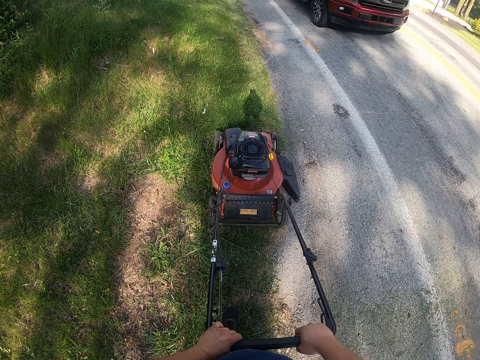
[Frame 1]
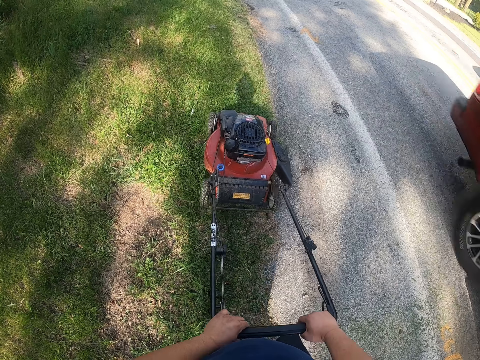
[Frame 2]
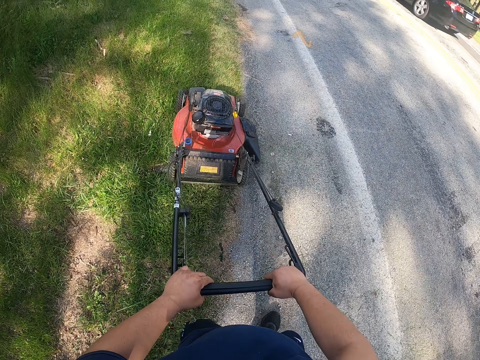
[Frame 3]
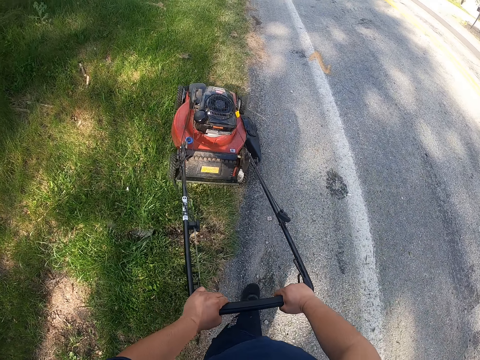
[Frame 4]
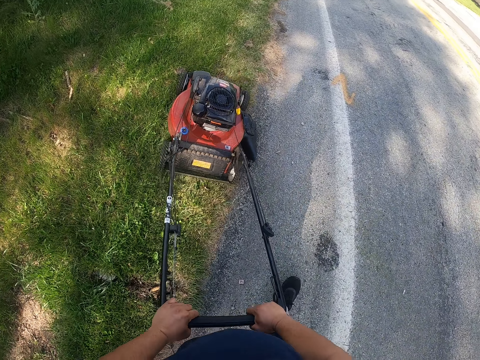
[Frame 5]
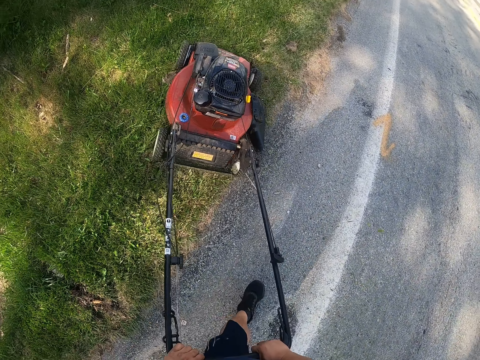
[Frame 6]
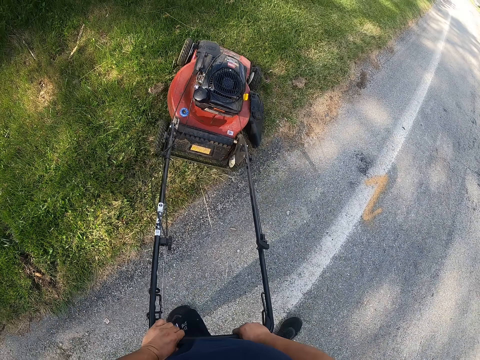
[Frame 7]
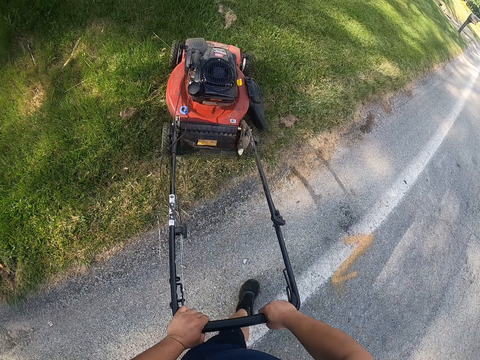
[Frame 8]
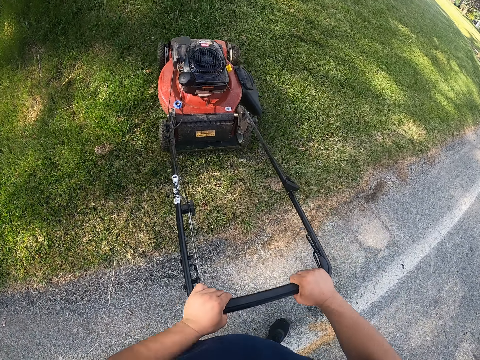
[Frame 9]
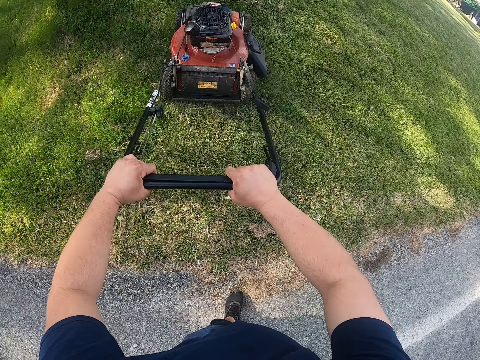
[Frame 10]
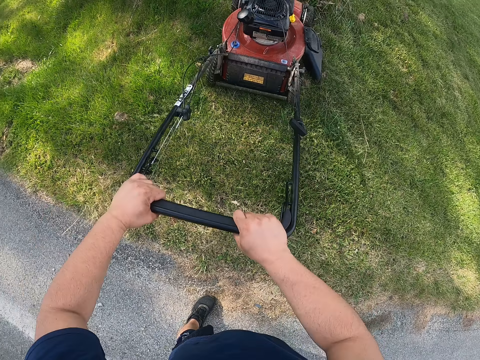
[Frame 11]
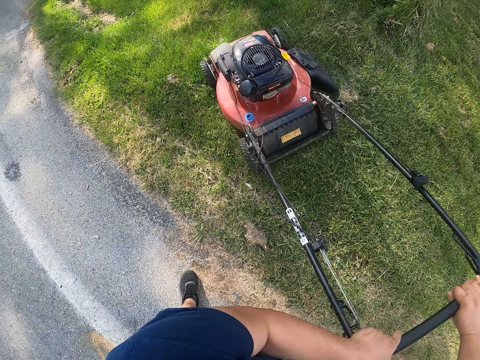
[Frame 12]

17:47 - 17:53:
The camera wearer cuts the grasses with the lawn mower.

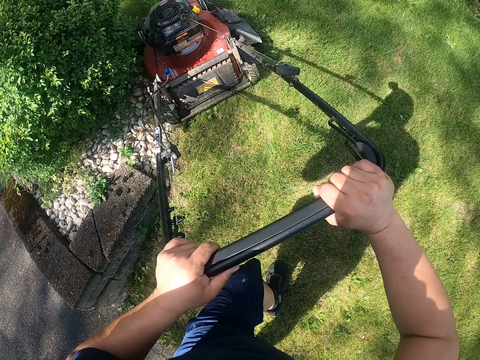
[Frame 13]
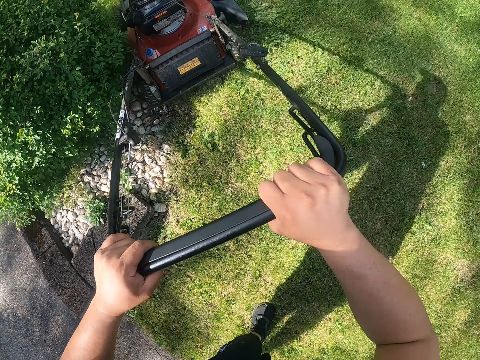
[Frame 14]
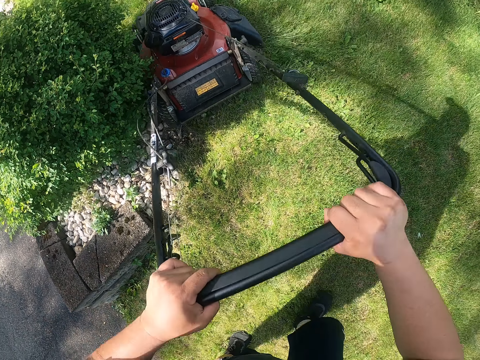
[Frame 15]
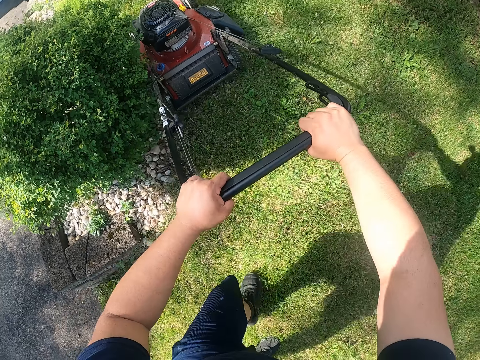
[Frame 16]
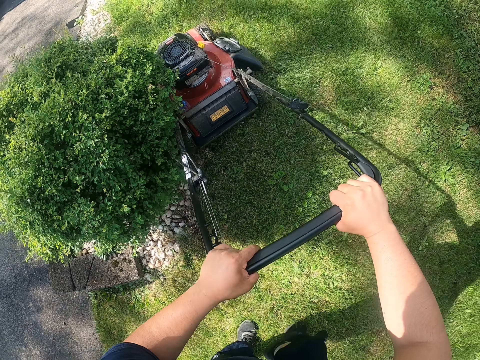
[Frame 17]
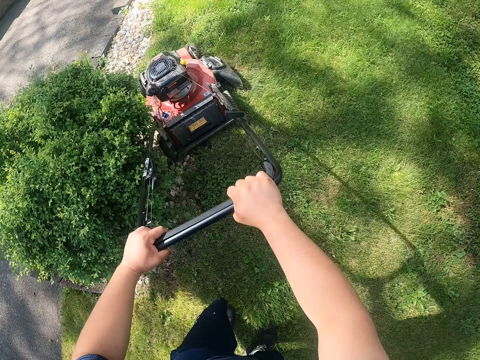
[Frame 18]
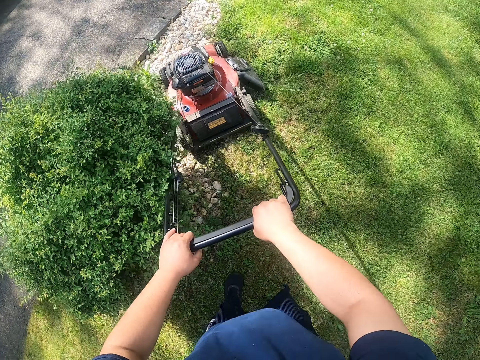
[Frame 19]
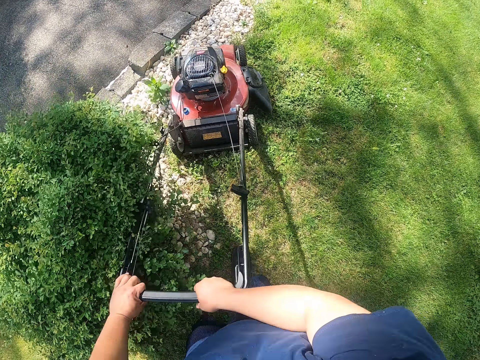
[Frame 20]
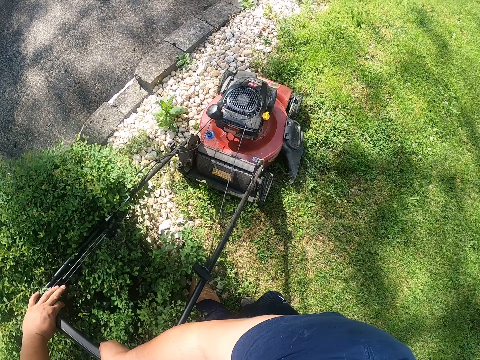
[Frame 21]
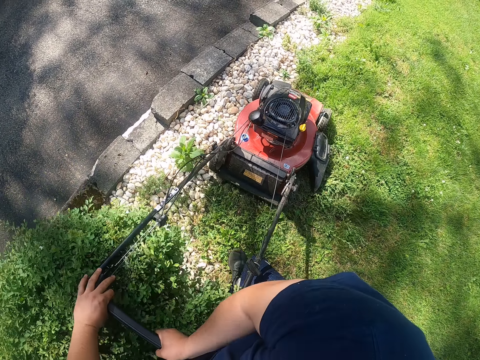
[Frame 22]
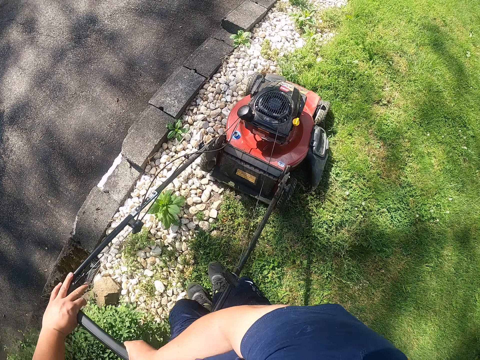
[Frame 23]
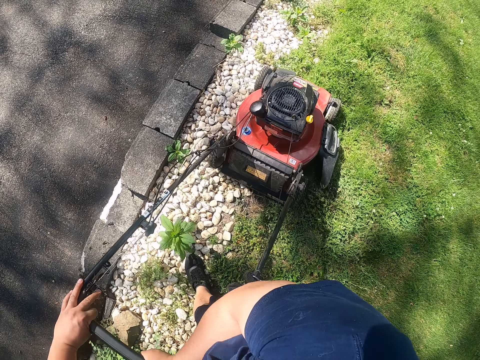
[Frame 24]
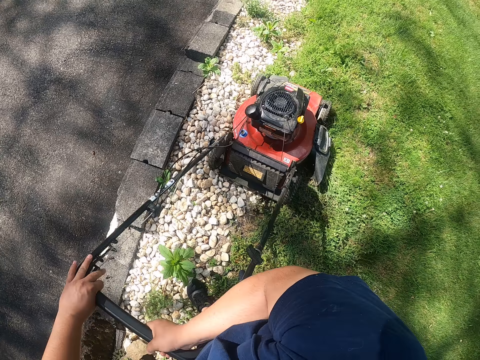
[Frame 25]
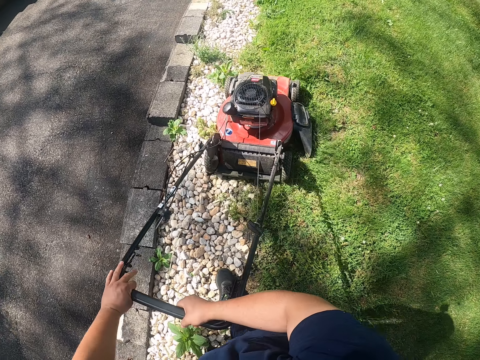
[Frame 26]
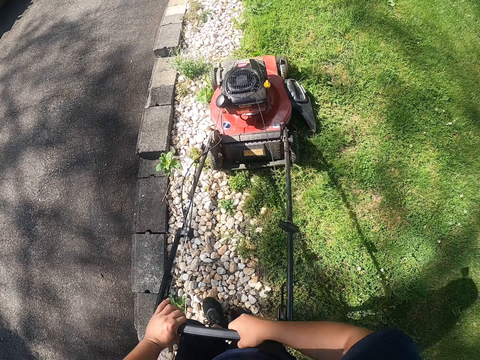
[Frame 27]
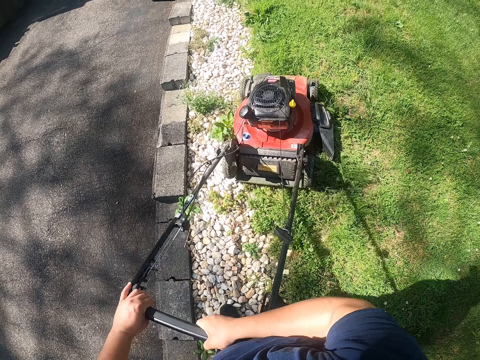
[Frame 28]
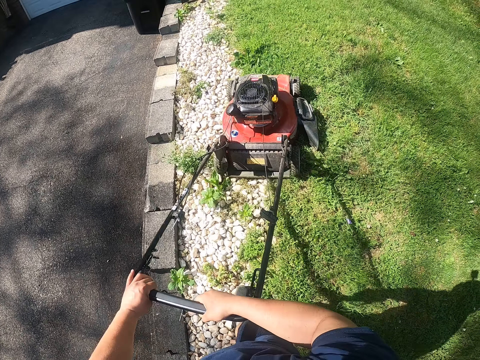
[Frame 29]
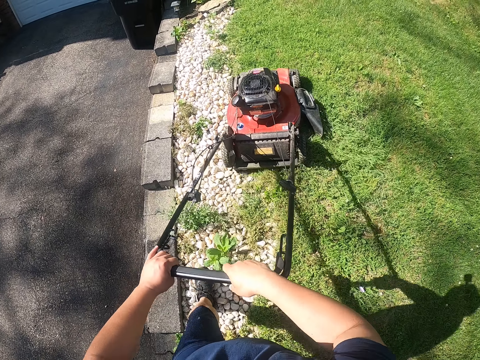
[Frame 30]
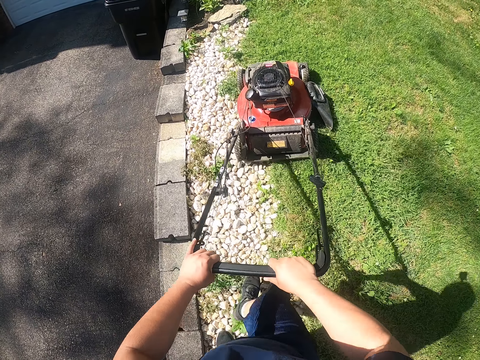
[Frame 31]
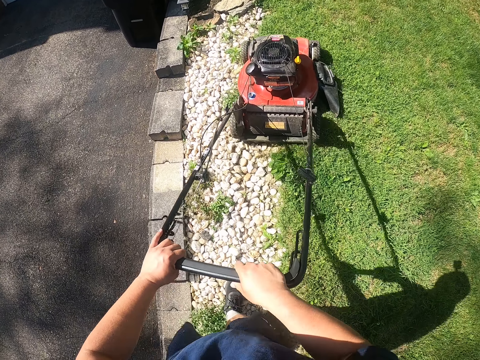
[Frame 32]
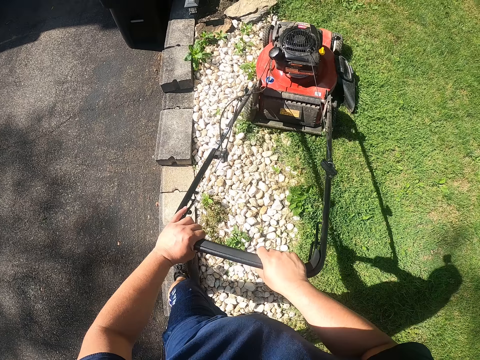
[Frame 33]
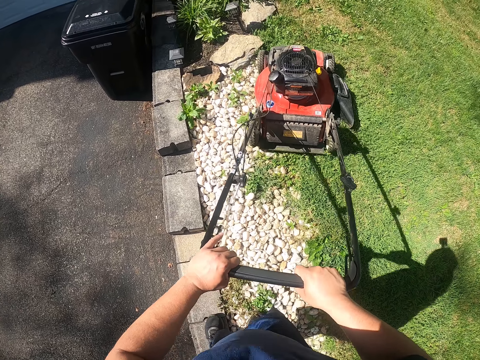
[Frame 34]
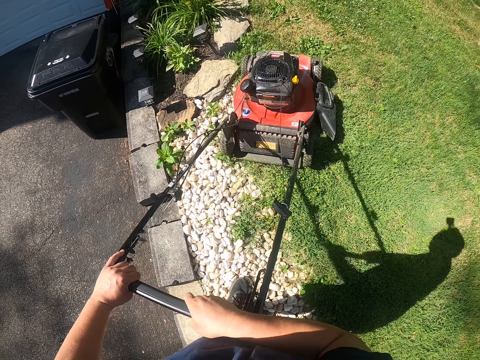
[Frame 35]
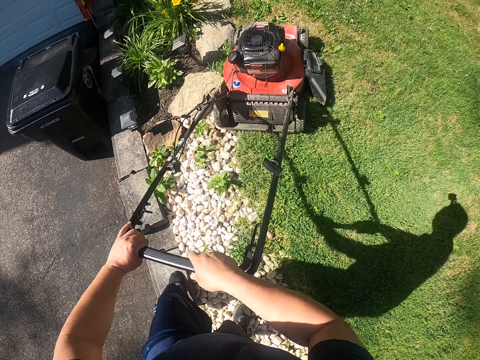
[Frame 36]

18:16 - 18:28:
The camera wearer adjusts a lawn mower on grass. They cut grass with the lawn mower. They adjust the lawn mower on grass. They cut grass with the lawn mower. They walk around a compound. They cut grass with the lawn mower.

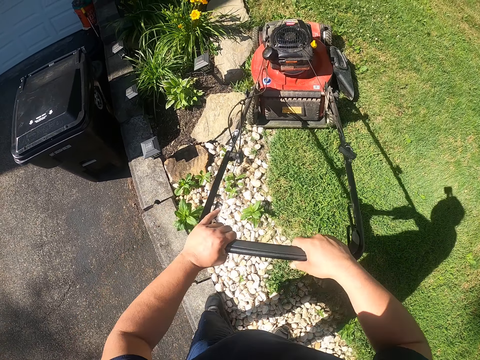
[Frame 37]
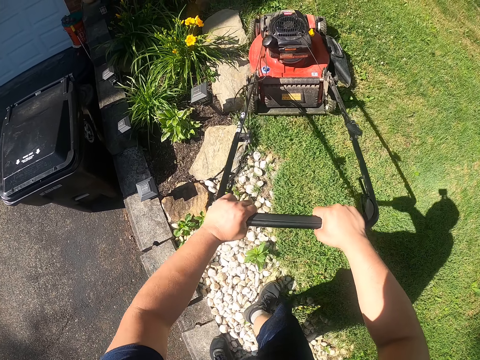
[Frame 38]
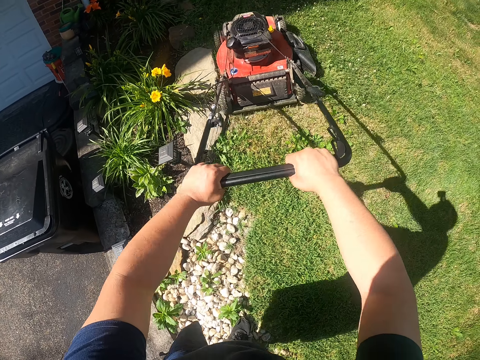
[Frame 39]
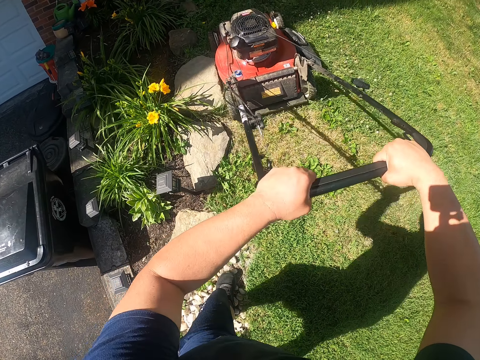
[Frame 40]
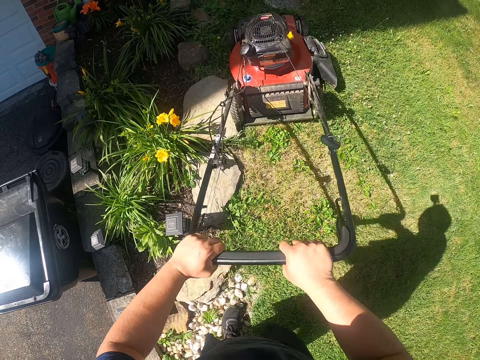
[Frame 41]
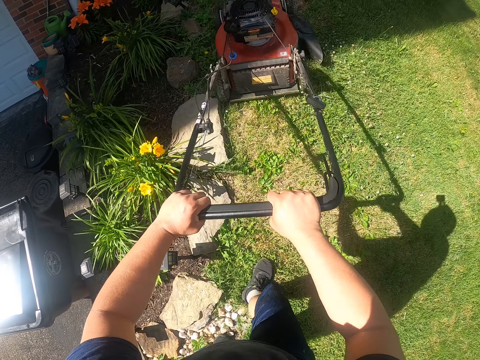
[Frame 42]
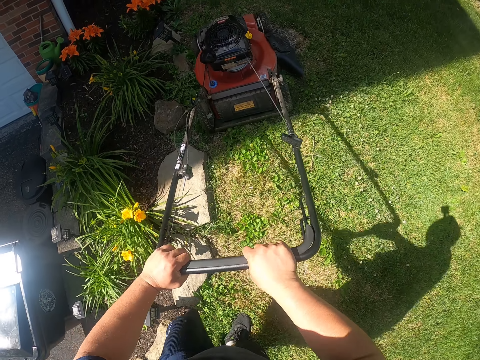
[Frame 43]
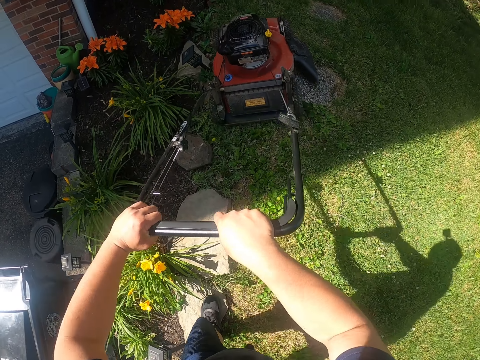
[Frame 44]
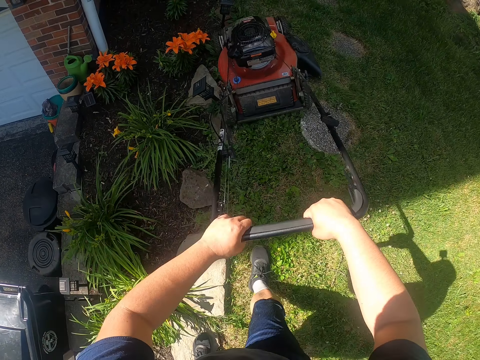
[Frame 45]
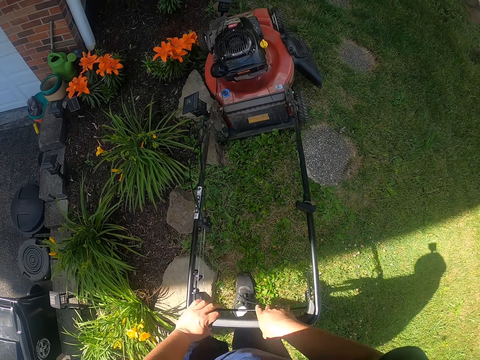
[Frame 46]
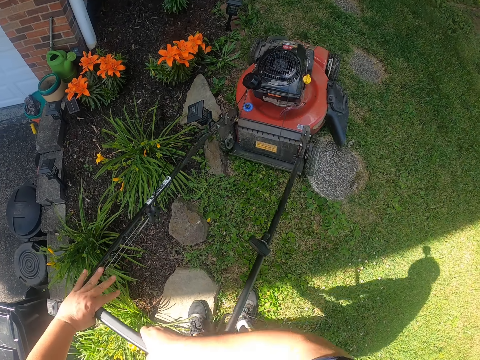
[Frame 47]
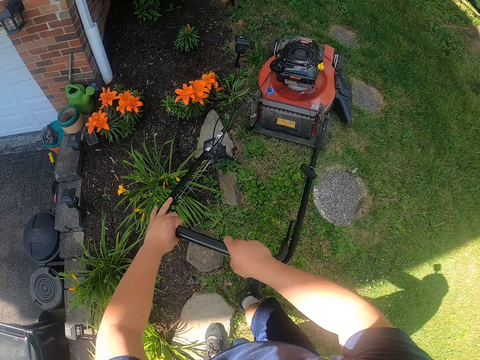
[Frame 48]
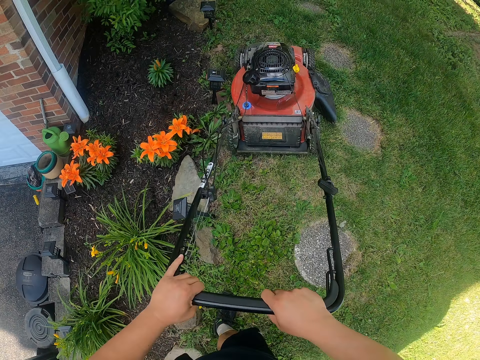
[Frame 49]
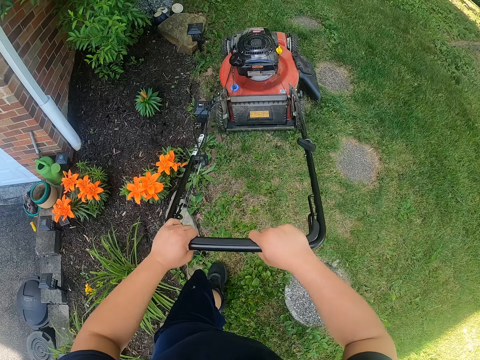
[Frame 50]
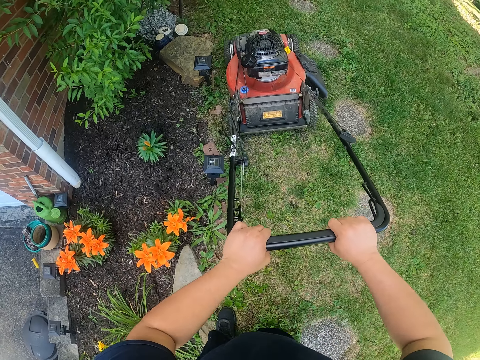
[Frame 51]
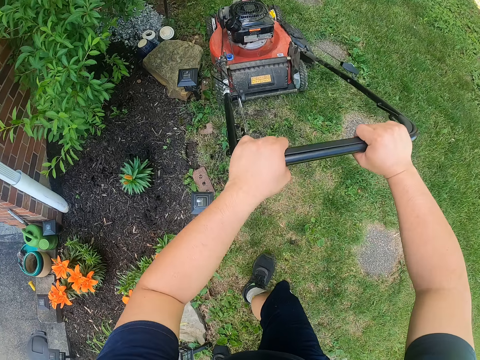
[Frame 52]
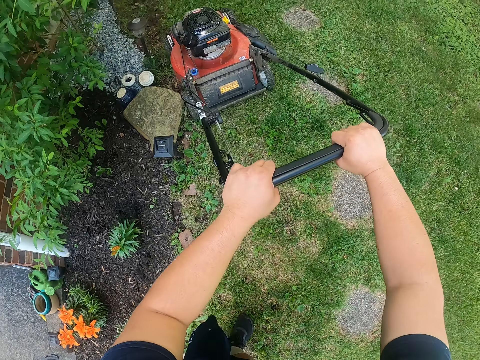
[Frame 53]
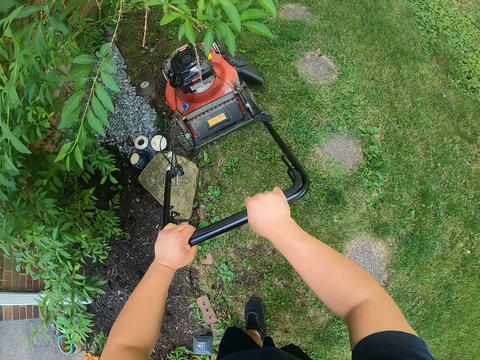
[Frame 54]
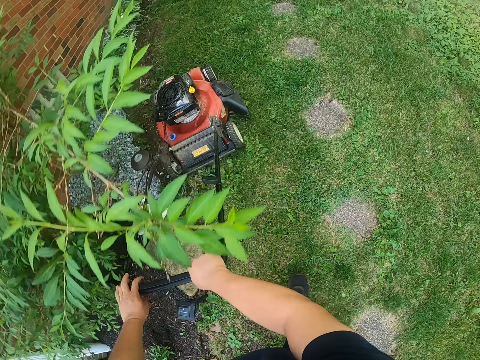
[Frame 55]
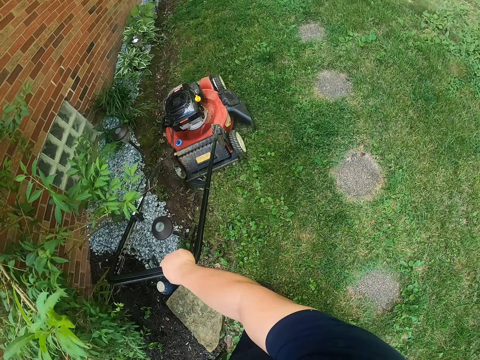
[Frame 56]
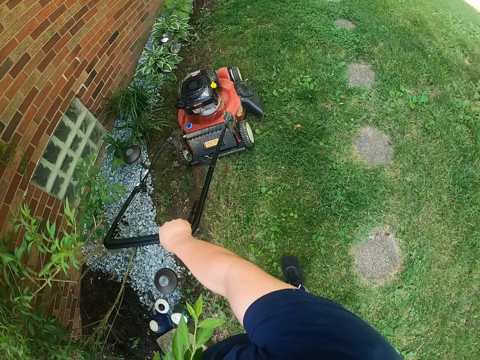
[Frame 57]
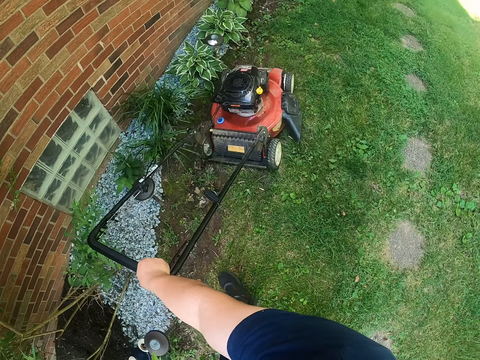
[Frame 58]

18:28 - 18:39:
The camera wearer adjusts a lawn mower on grass. They cut grass with the lawn mower. They adjust the lawn mower on grass. They cut grass with the lawn mower.
